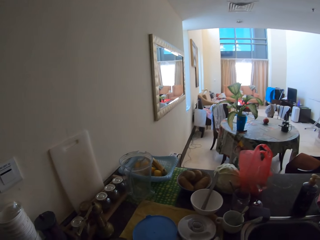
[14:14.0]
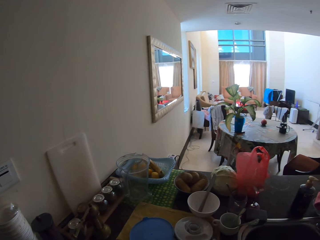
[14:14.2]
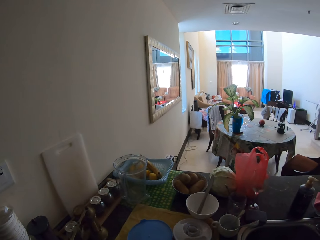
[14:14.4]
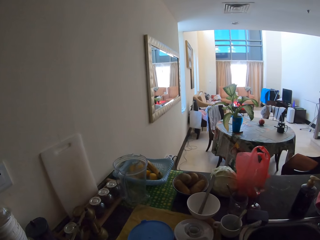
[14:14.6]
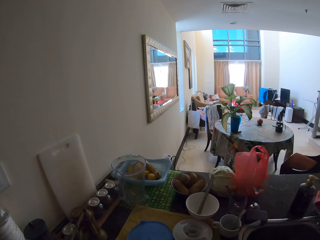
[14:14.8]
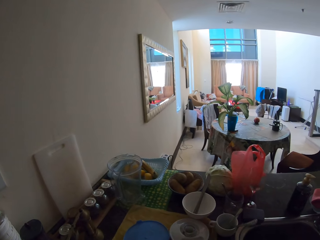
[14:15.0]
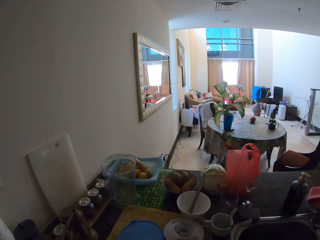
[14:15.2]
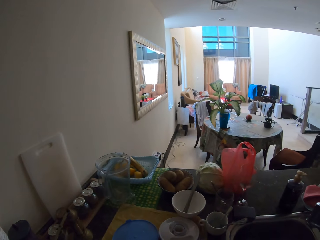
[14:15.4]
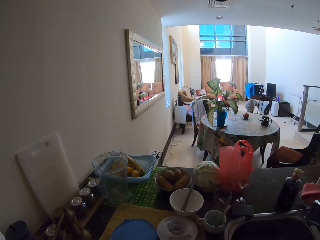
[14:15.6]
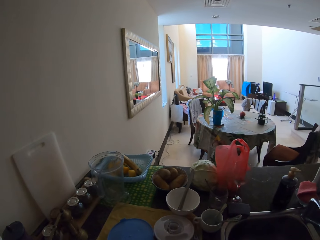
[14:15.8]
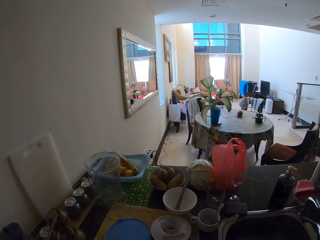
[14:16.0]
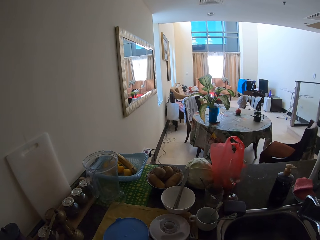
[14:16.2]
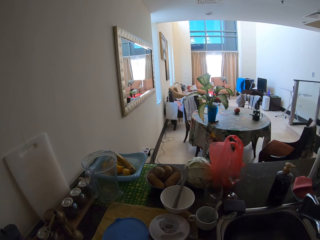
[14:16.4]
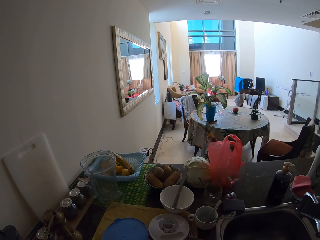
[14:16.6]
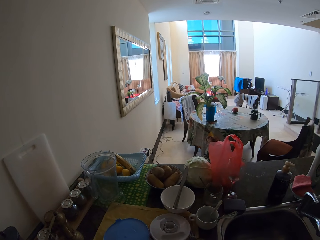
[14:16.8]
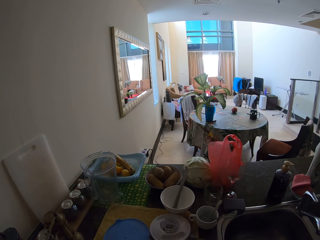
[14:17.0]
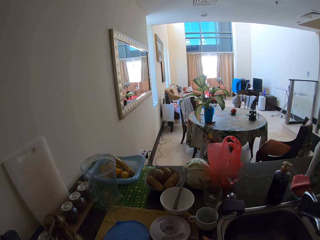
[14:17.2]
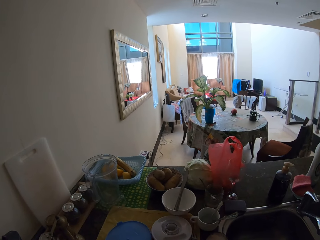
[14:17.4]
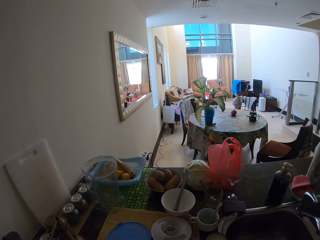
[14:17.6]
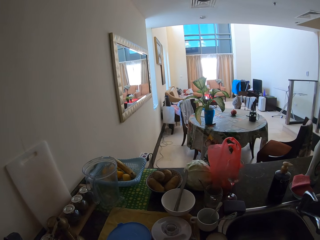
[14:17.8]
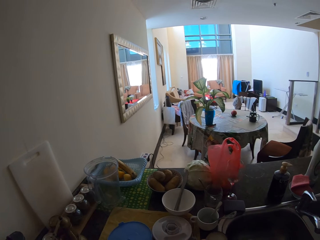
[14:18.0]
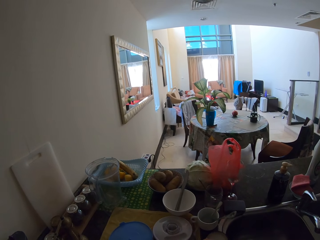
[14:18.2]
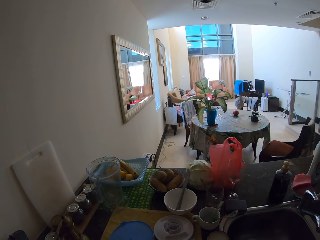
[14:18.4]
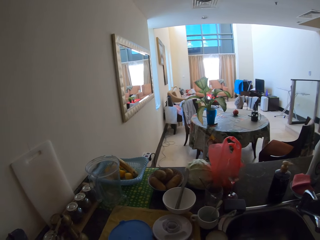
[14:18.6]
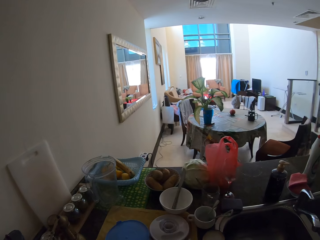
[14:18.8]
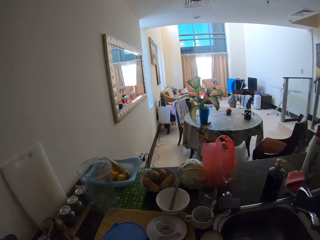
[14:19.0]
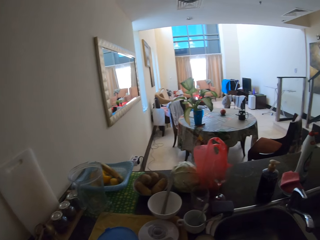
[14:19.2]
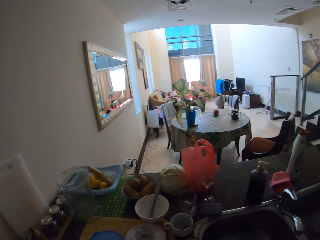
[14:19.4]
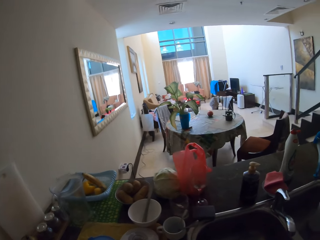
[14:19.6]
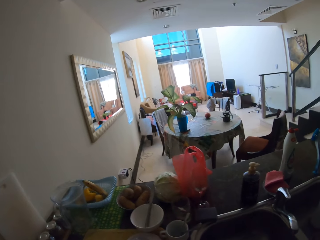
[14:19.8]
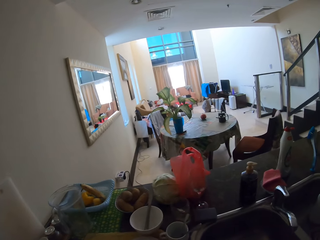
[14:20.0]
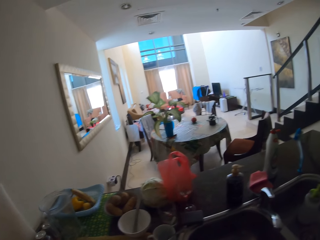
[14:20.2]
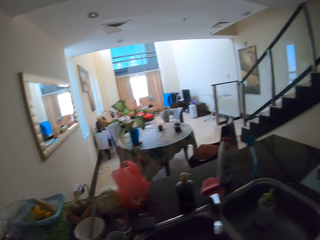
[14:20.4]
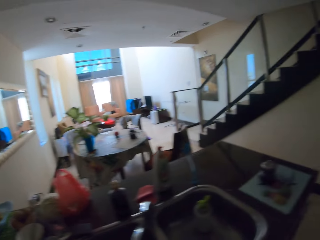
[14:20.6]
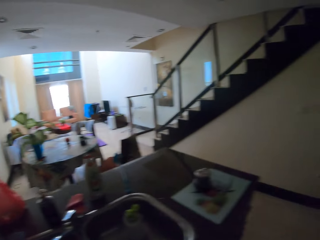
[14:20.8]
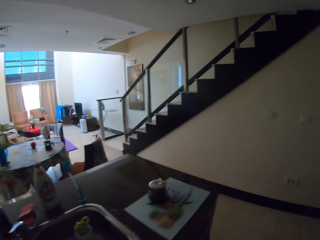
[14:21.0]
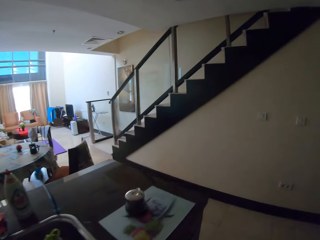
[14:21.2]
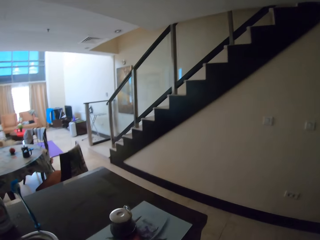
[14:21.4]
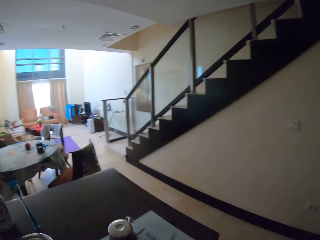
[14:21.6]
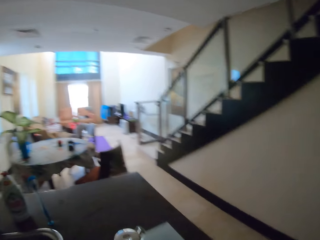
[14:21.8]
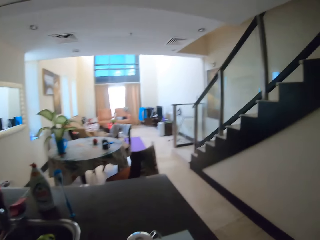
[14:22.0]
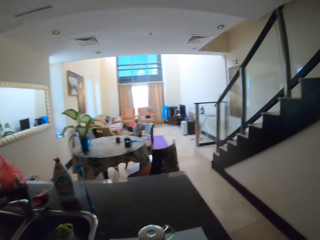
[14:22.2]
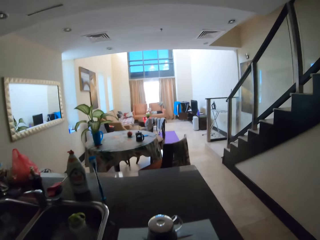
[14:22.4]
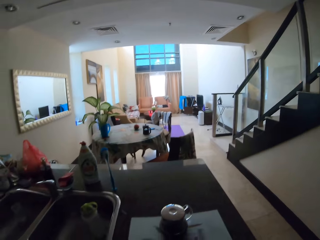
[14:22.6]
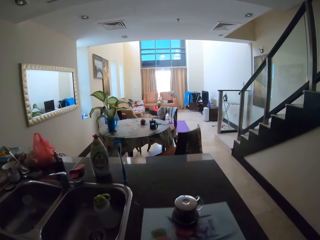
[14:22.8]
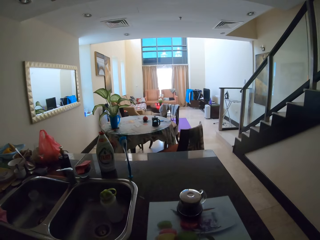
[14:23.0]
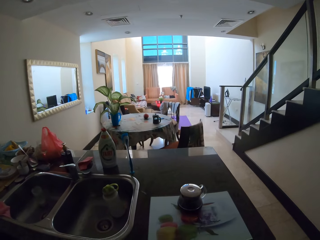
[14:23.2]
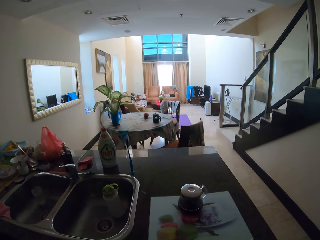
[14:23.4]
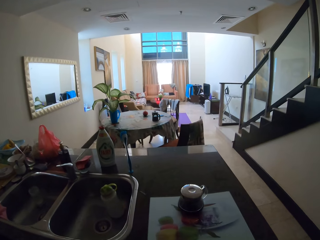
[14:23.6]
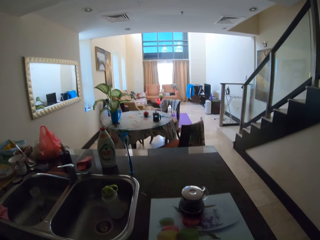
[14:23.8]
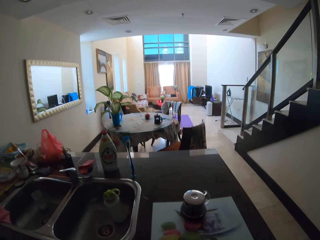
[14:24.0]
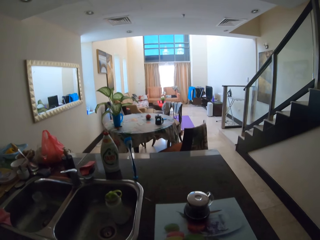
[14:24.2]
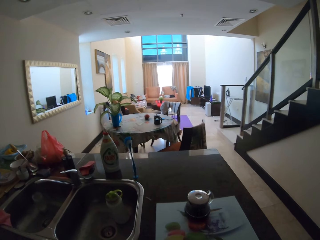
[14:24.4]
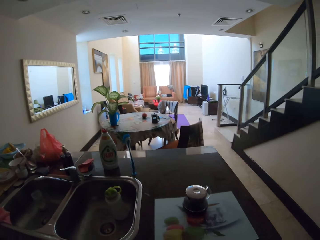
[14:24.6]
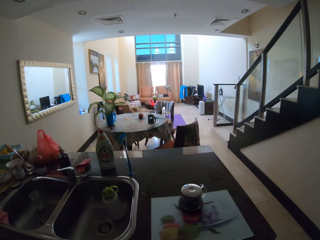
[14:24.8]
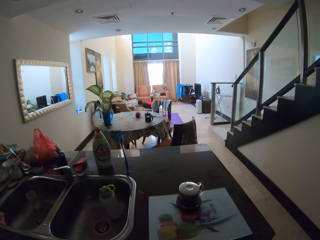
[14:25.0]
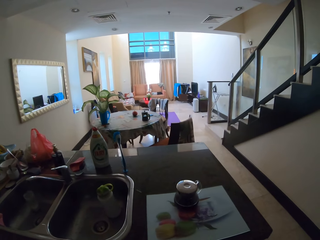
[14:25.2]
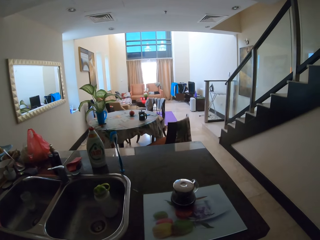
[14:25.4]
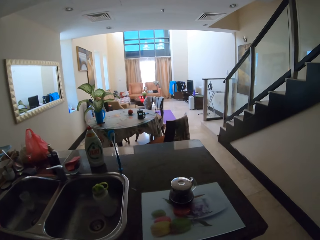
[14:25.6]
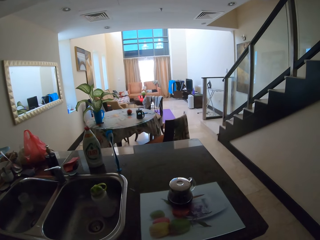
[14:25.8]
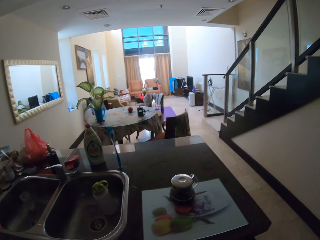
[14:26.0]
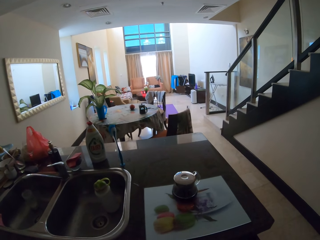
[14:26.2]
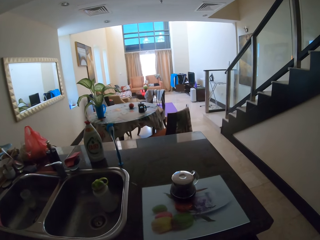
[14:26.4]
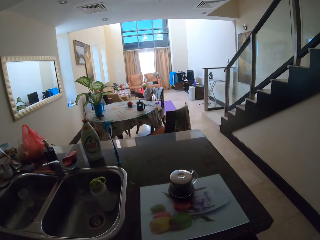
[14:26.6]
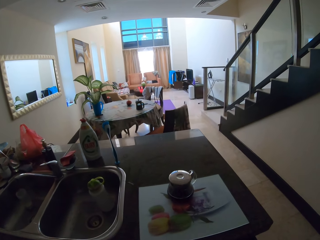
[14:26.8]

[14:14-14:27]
The camera wearer does something. They walk a few steps. They put cutlery in the drawer.

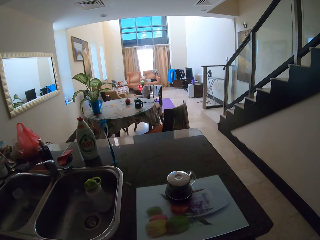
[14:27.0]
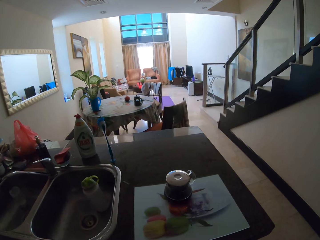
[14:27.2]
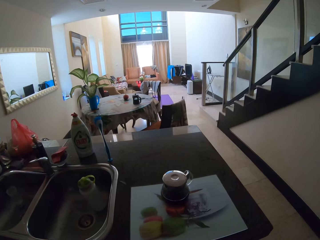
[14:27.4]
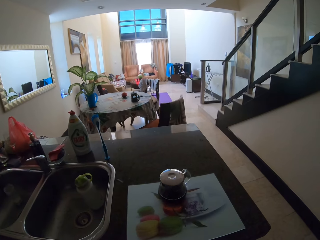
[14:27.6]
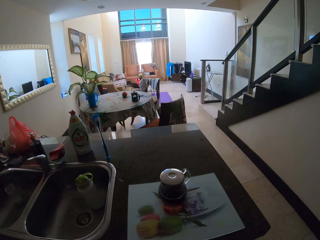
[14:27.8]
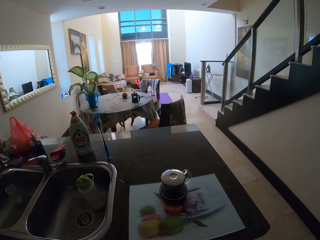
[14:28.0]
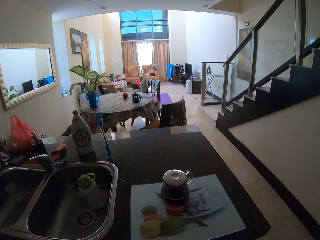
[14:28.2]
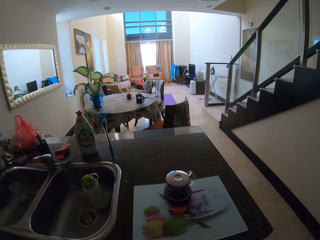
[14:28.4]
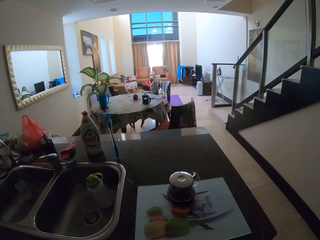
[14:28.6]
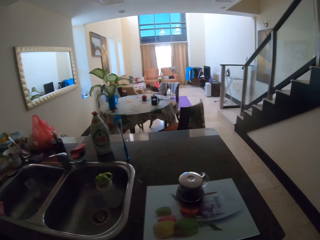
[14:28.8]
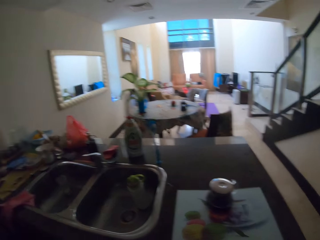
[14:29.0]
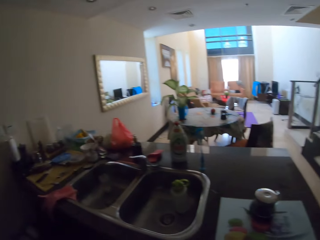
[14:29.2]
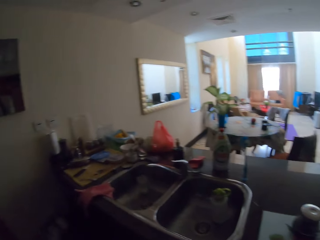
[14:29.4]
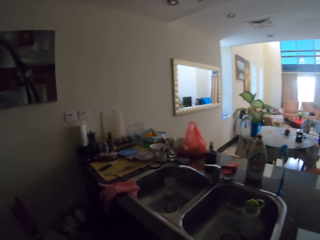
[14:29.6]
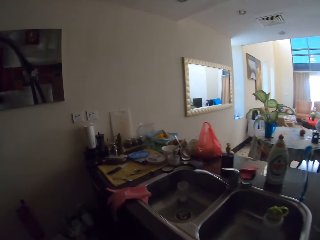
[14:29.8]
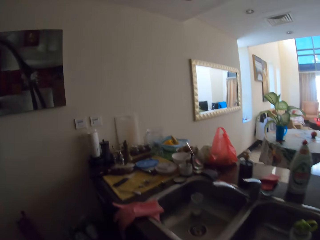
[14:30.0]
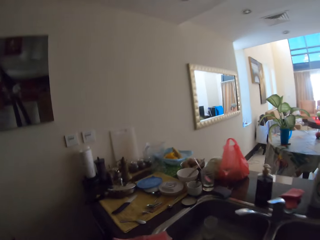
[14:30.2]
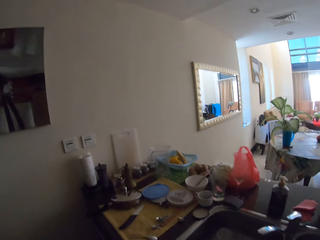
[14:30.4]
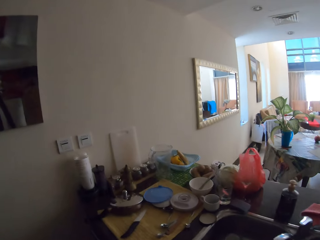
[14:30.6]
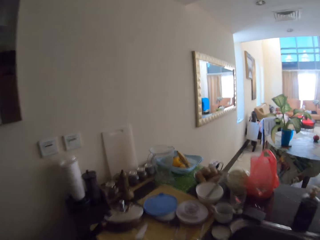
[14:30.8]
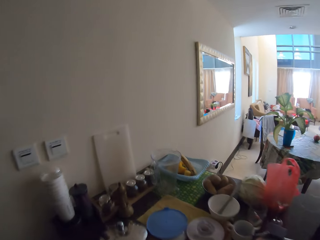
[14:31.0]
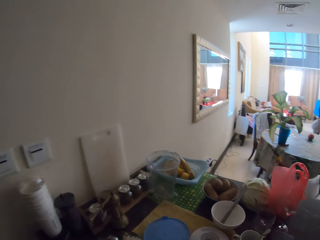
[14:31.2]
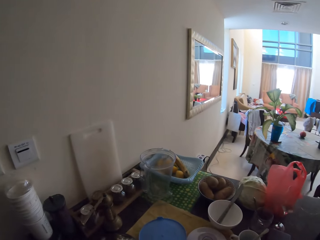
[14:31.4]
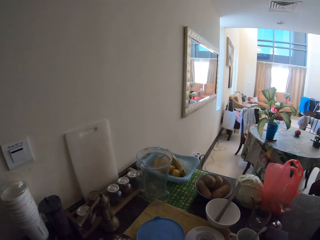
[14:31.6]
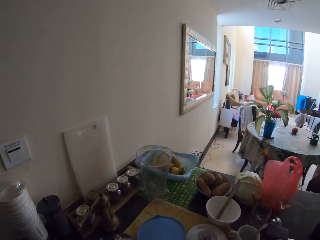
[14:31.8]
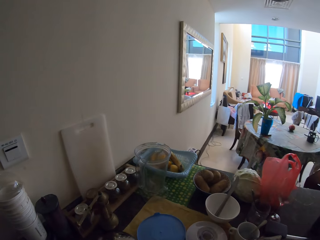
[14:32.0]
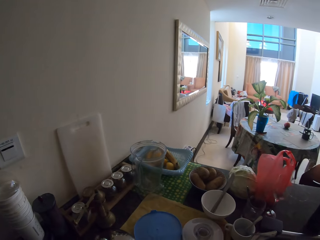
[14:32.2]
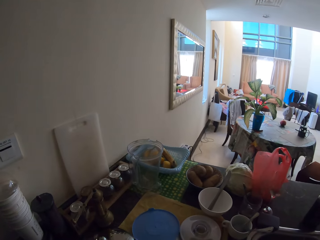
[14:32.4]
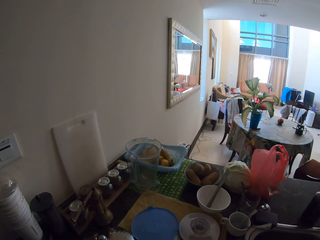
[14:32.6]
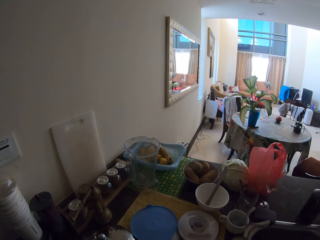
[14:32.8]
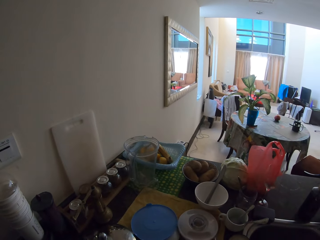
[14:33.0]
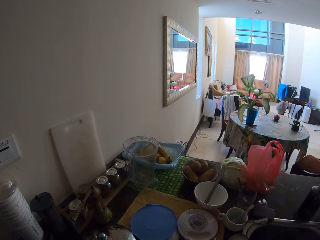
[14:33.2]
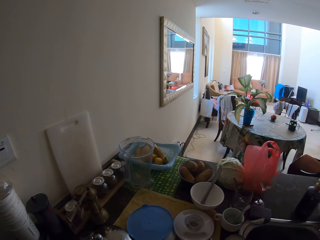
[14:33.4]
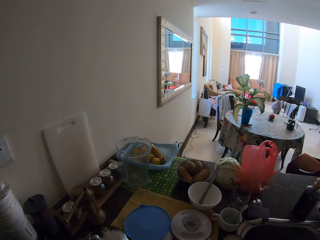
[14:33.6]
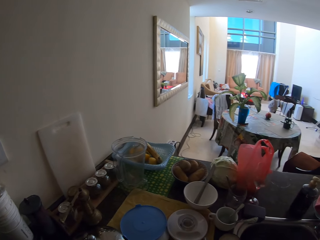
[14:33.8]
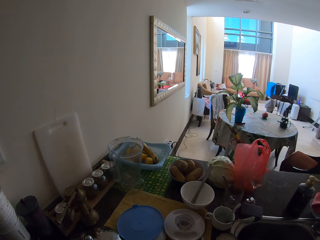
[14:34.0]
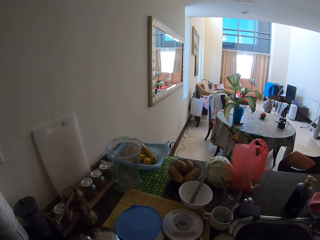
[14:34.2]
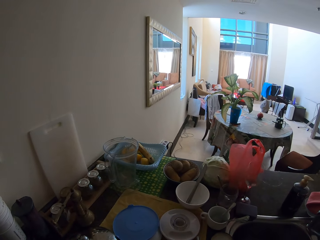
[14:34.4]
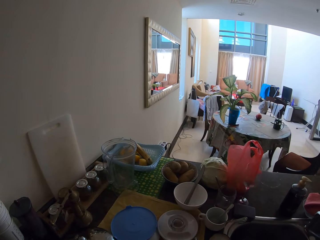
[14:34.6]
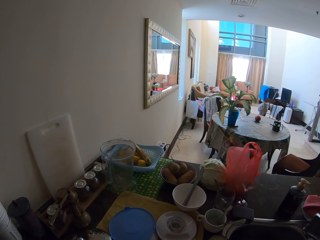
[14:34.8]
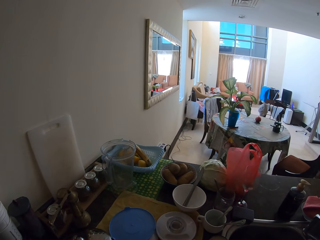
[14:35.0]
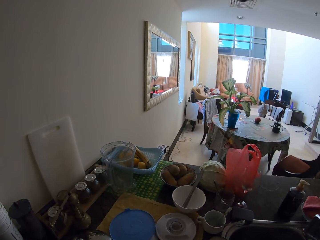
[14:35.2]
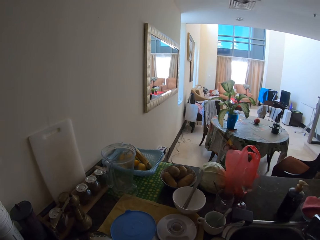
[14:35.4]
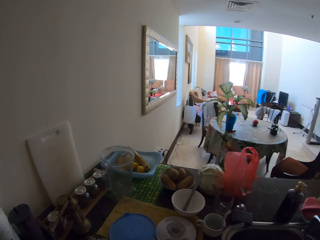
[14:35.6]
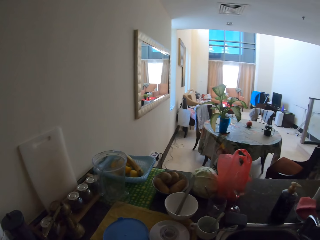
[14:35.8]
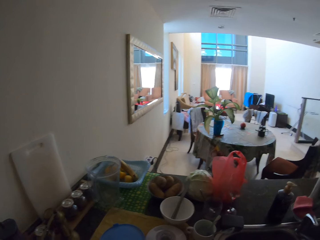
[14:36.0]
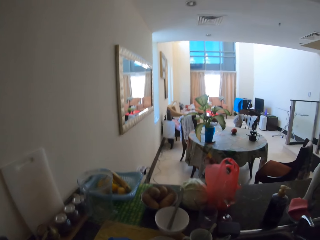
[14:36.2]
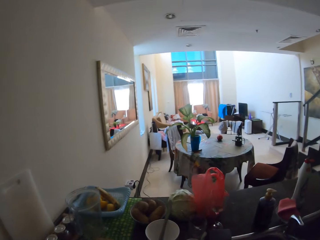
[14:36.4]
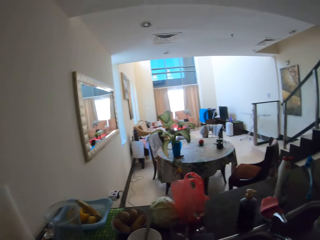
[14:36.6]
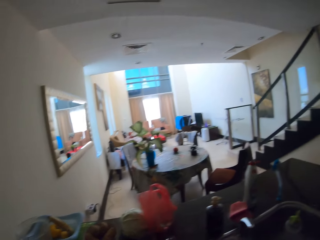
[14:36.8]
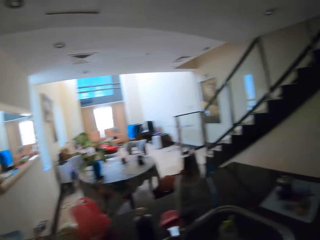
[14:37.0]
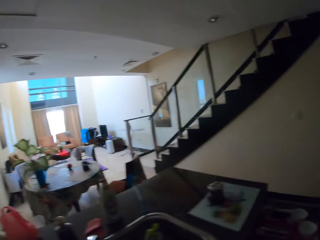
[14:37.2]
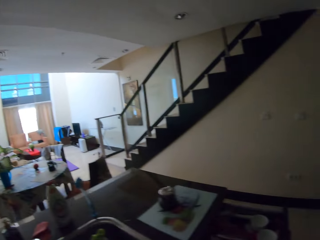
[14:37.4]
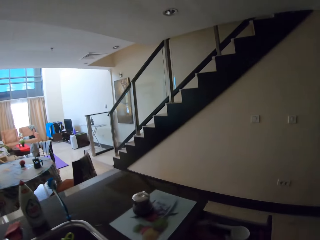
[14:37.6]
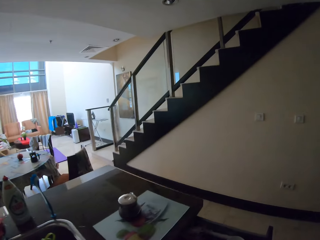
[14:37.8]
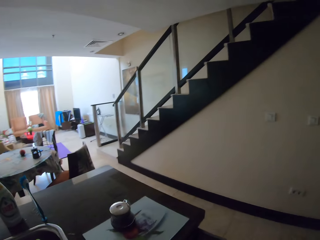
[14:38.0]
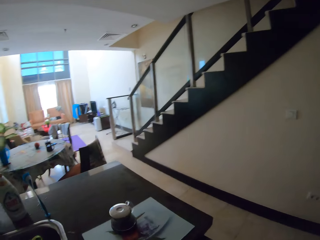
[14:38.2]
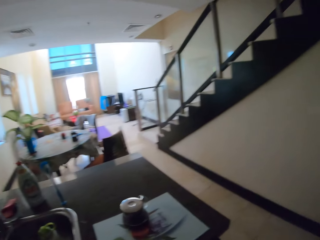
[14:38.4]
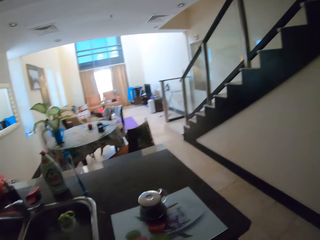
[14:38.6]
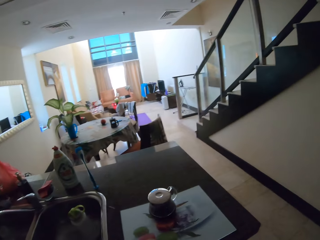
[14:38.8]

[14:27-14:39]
The camera wearer holds cutlery.
